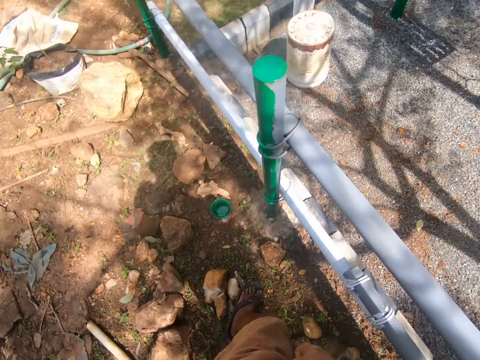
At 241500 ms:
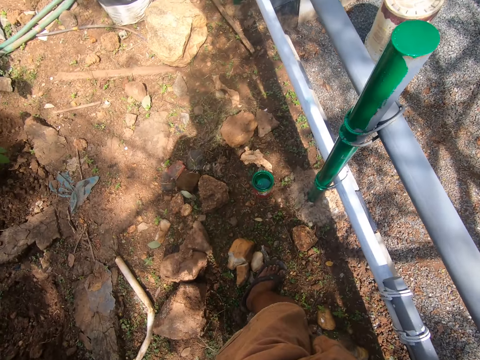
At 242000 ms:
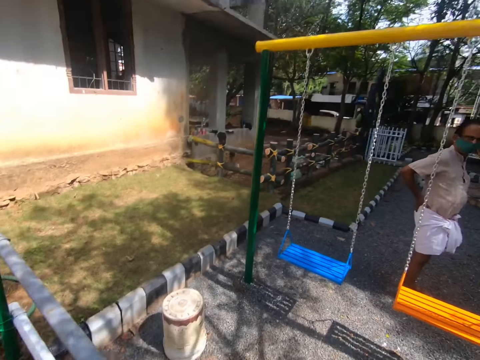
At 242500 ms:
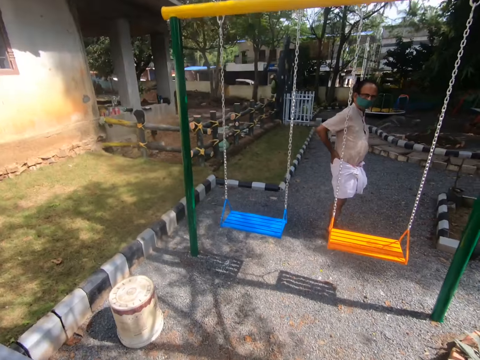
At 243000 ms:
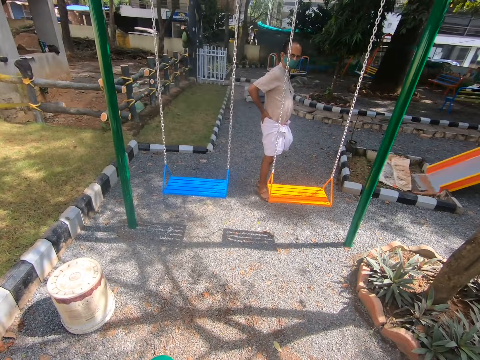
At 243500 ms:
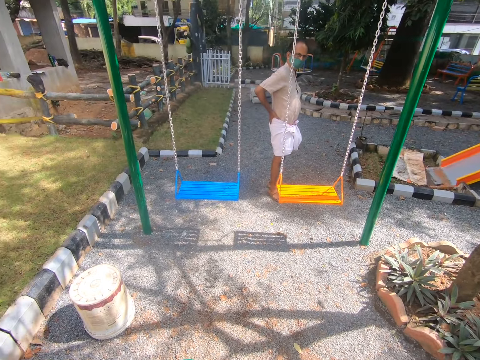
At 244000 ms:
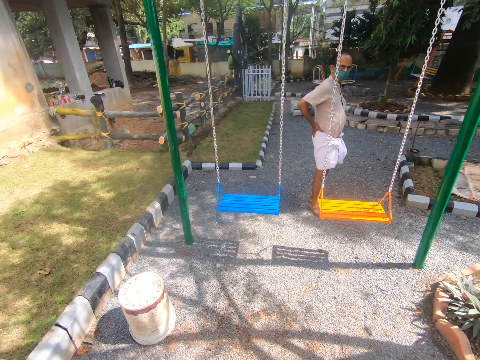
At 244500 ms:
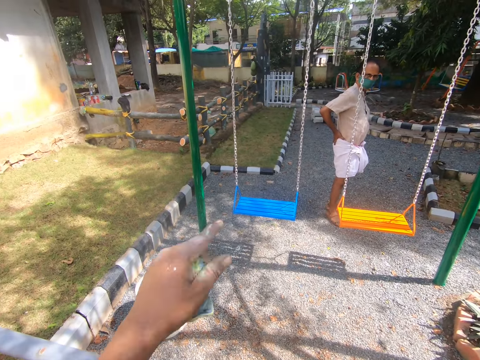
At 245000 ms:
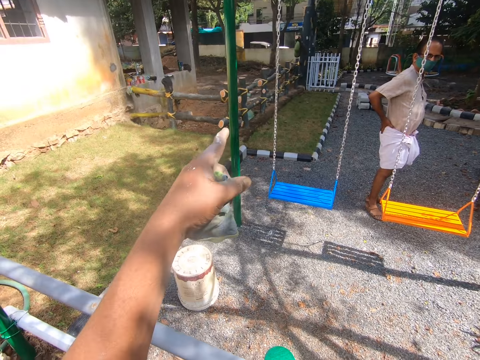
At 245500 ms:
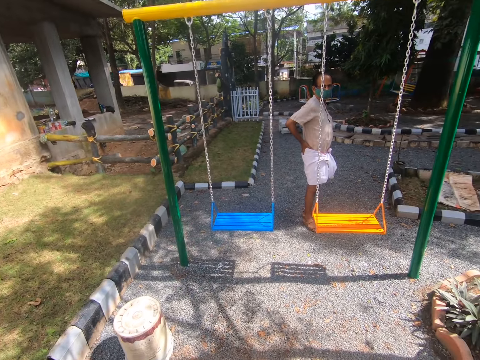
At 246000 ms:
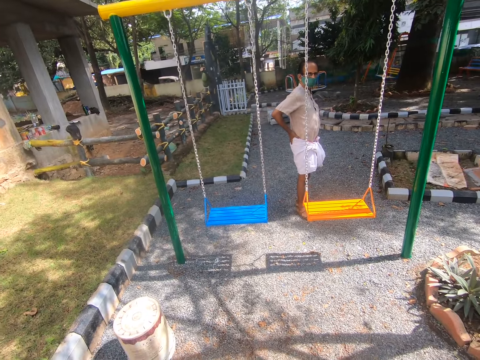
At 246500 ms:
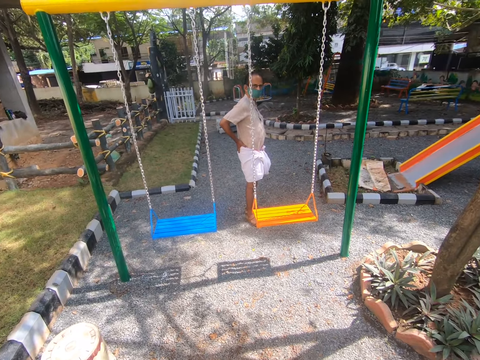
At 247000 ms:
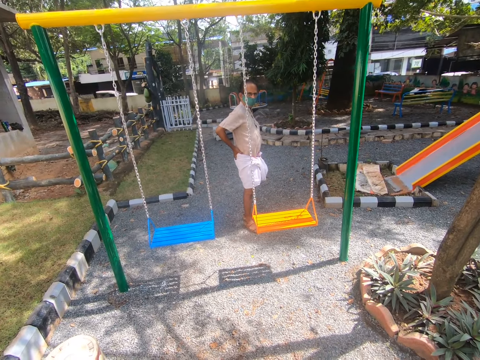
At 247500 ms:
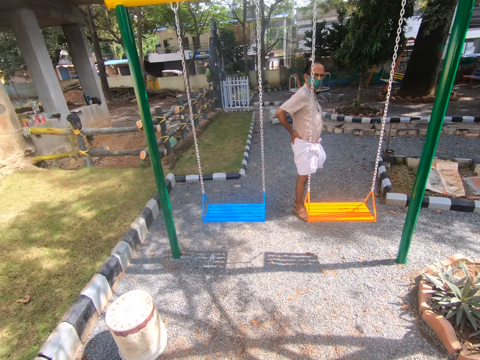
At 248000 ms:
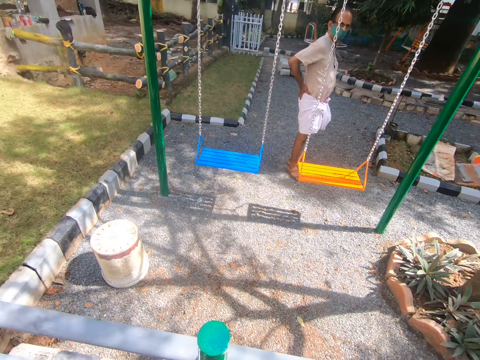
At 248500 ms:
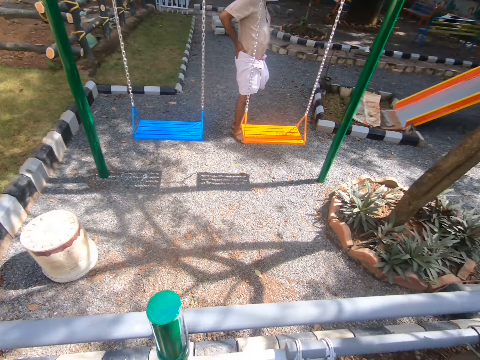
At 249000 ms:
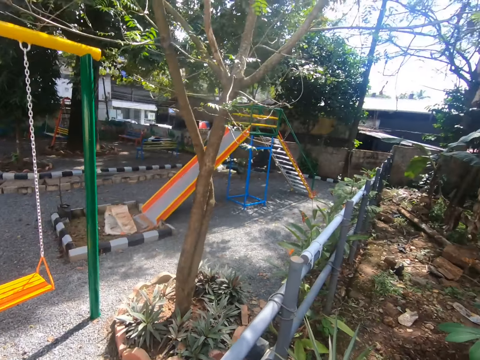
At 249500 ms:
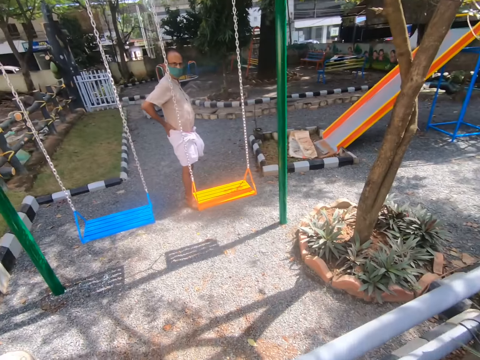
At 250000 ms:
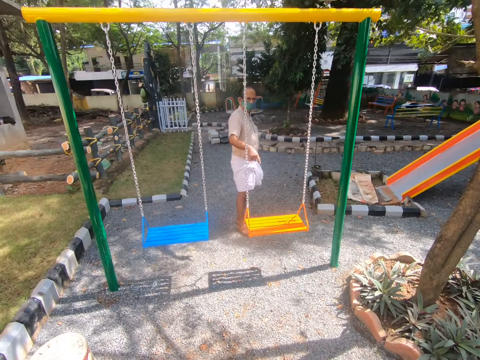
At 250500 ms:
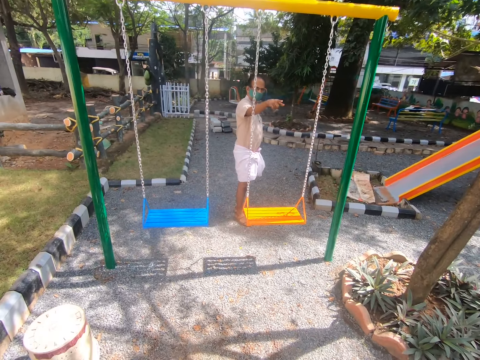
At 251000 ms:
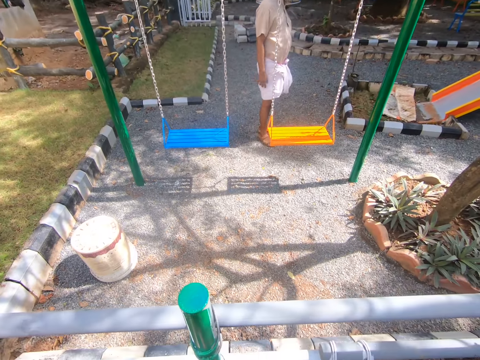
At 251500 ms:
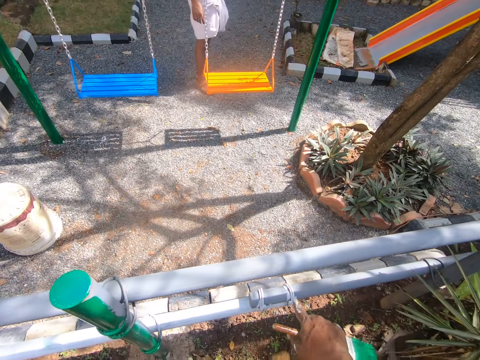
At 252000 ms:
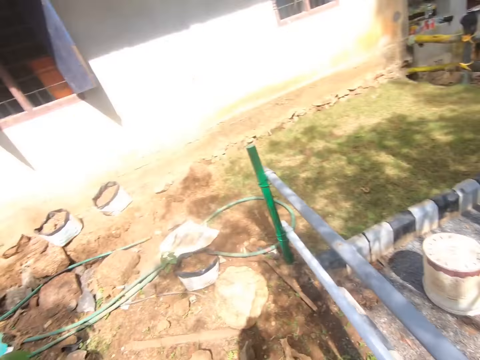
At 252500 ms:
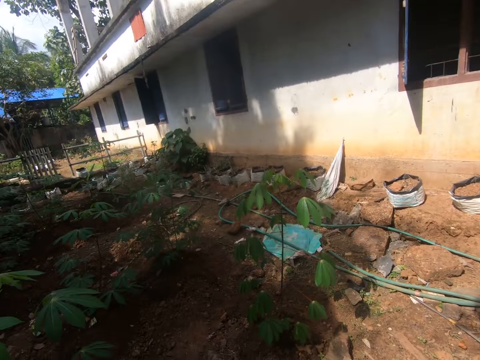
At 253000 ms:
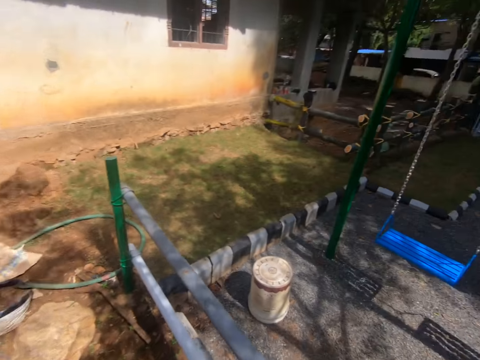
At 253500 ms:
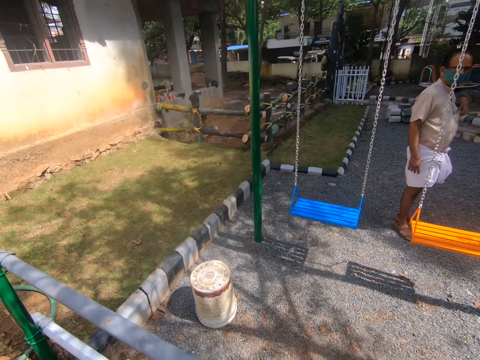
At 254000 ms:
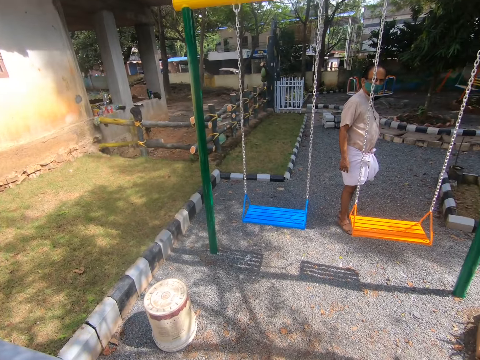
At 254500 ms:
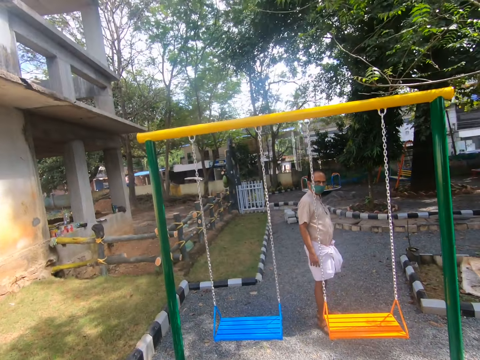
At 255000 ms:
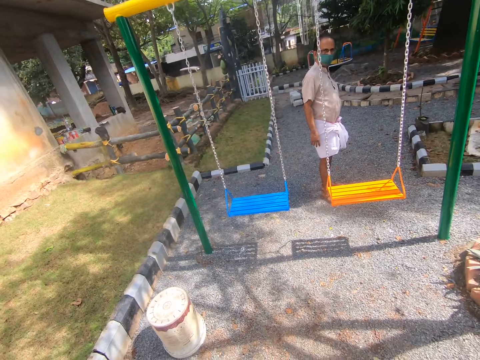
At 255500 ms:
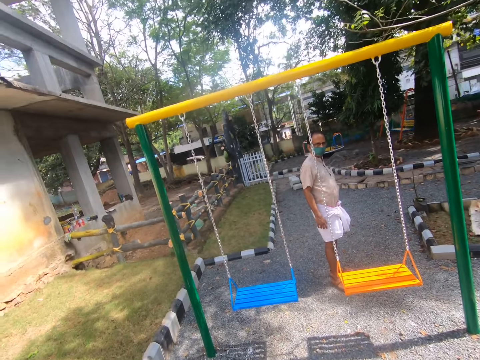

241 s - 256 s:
The camera wearer looks around. They signal with the hand. They look around.

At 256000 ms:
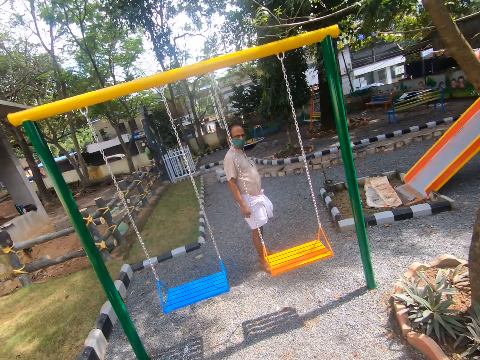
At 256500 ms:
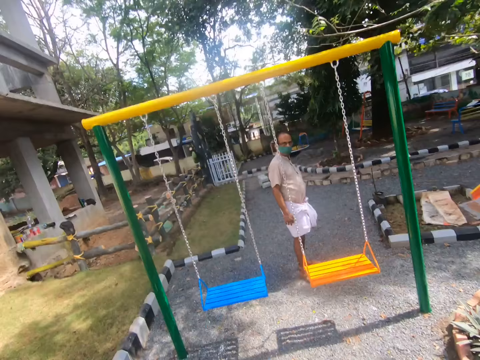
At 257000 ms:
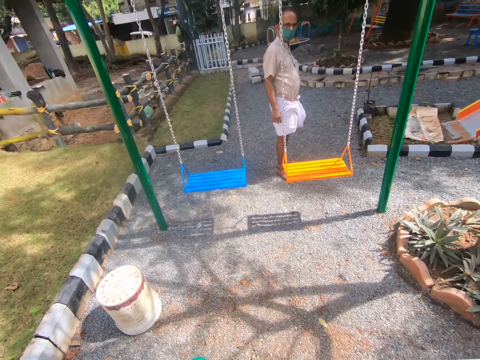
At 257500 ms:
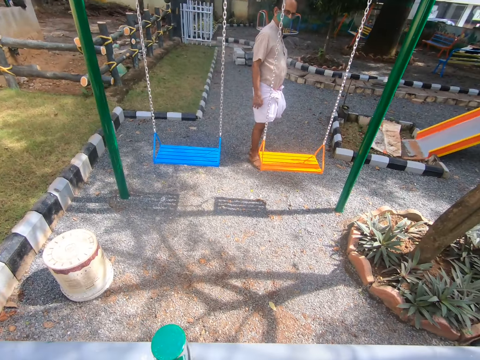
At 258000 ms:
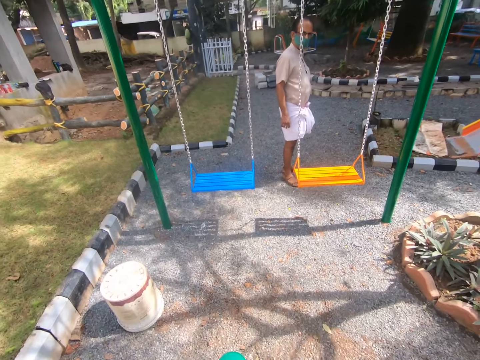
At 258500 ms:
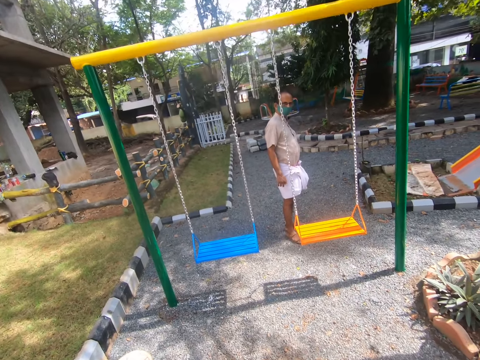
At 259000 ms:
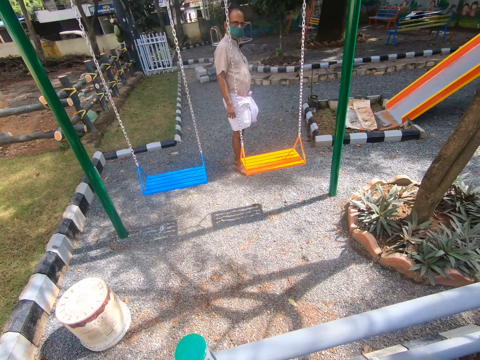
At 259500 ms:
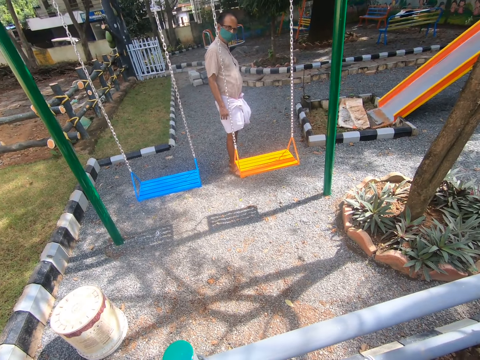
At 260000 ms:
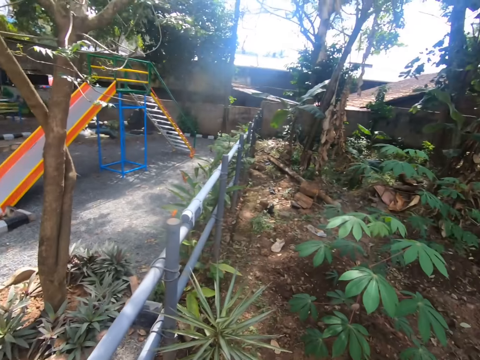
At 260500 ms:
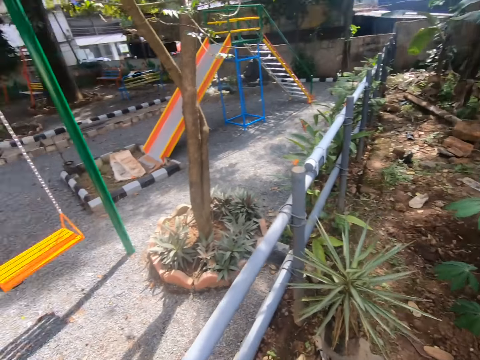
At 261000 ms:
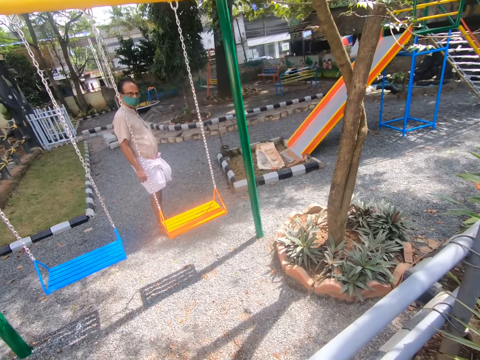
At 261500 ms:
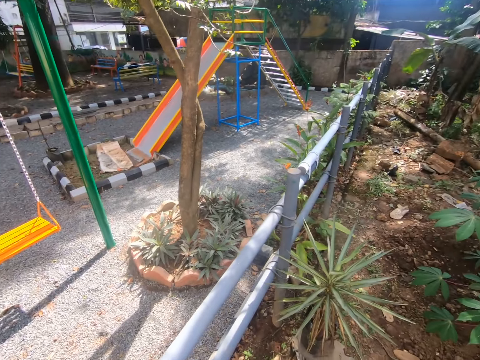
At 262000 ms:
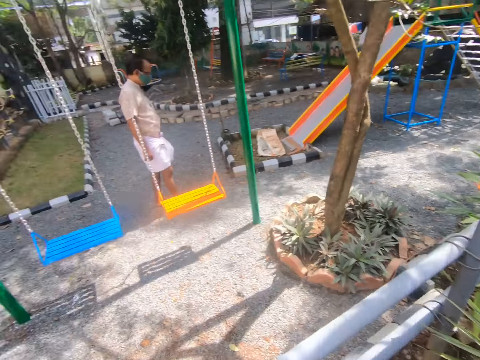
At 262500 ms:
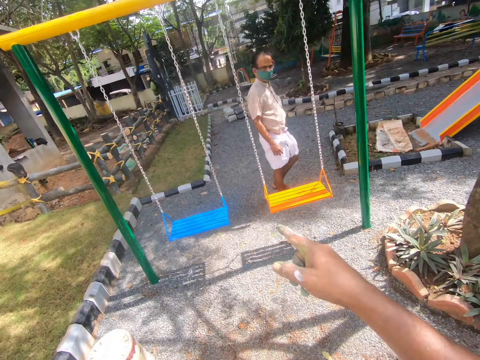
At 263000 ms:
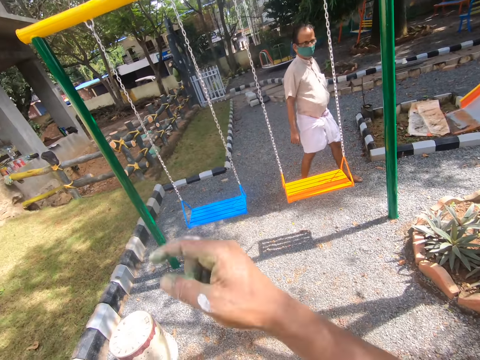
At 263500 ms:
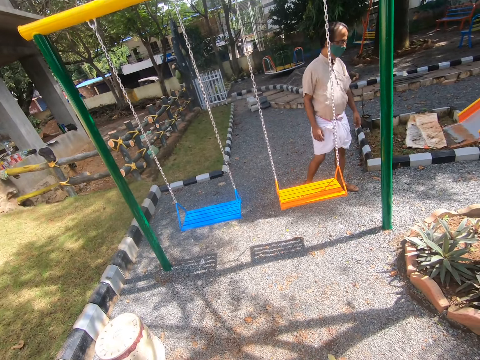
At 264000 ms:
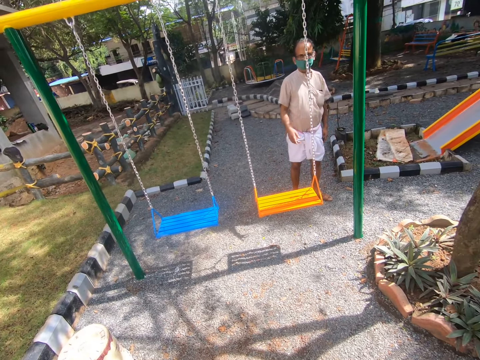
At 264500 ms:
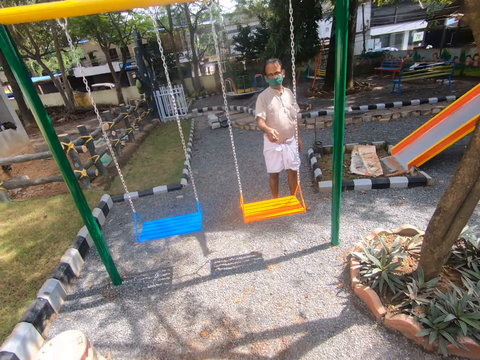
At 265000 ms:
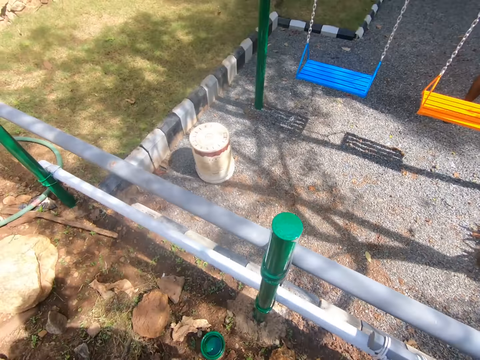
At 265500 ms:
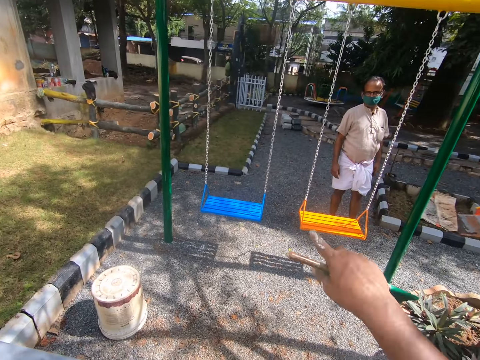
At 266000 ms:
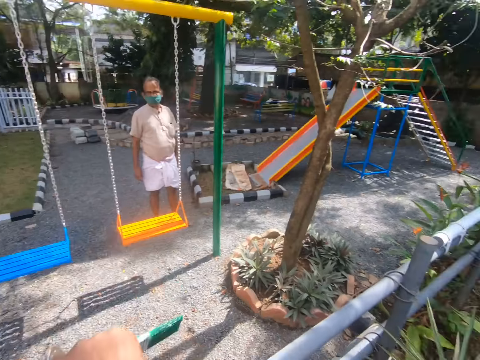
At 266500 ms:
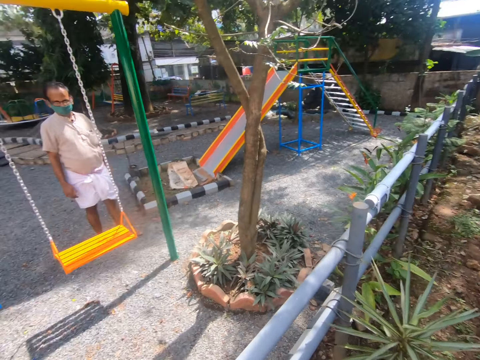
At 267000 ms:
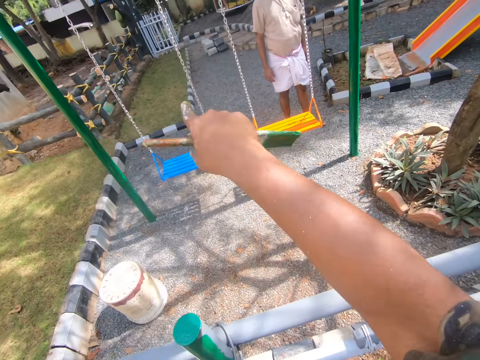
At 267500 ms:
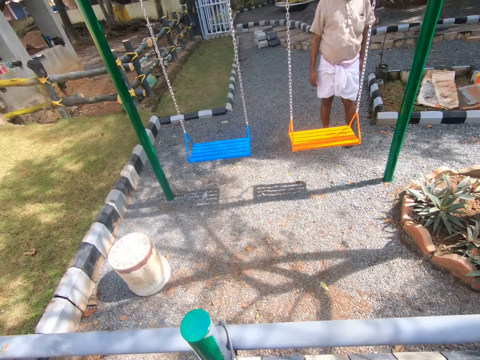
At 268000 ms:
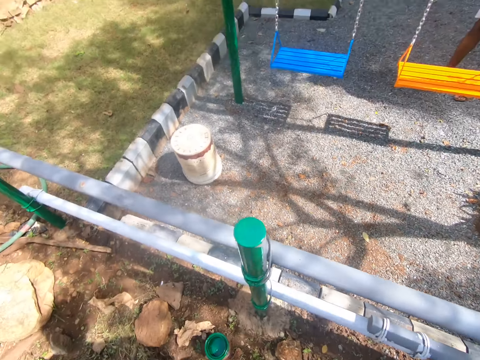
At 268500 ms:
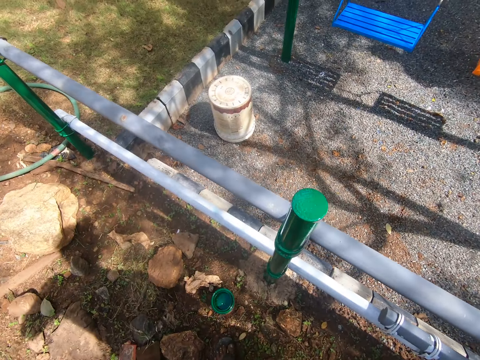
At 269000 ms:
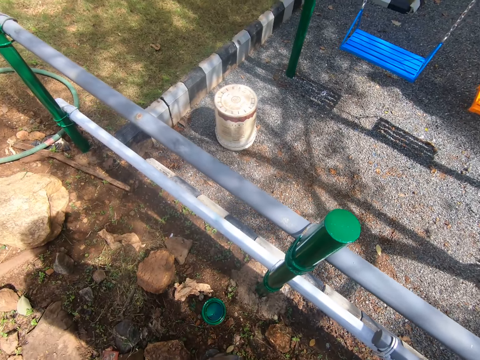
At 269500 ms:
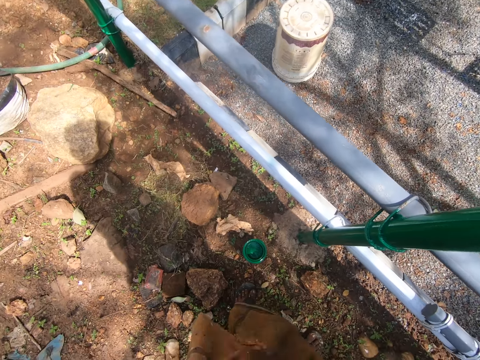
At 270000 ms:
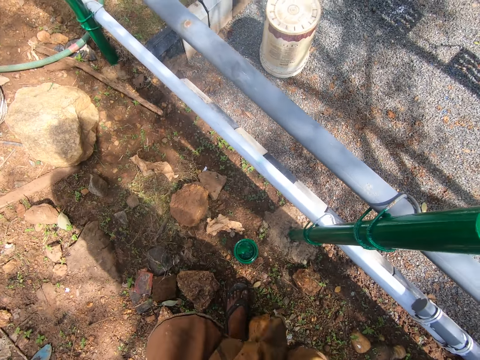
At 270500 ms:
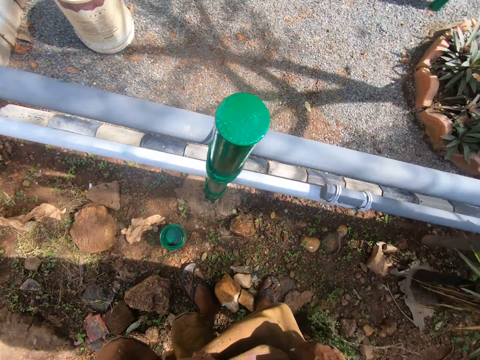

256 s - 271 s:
The camera wearer signals with the hand. They look around.
